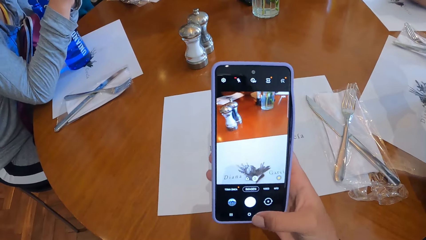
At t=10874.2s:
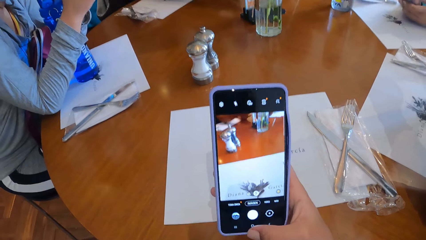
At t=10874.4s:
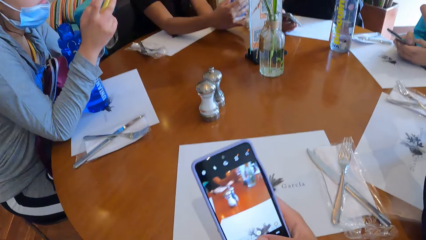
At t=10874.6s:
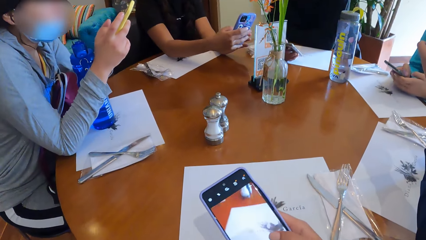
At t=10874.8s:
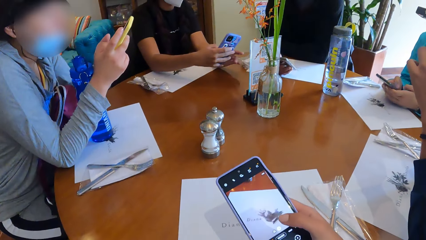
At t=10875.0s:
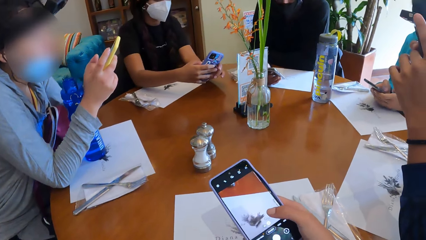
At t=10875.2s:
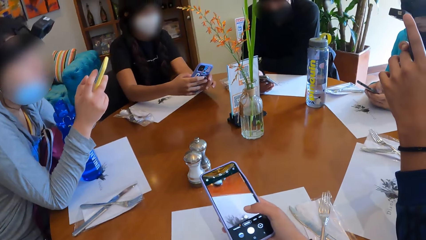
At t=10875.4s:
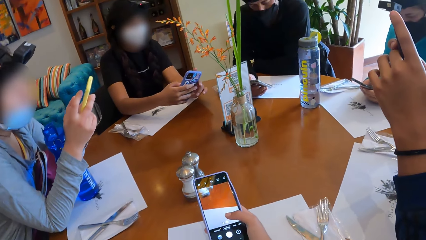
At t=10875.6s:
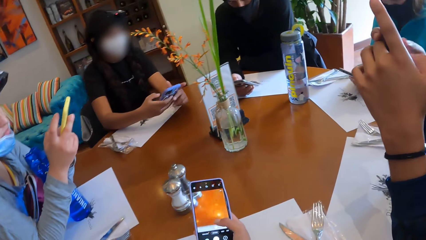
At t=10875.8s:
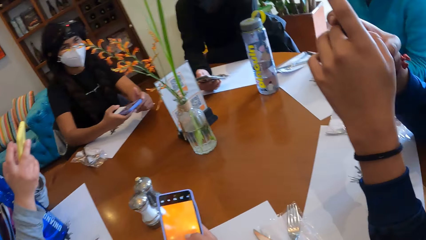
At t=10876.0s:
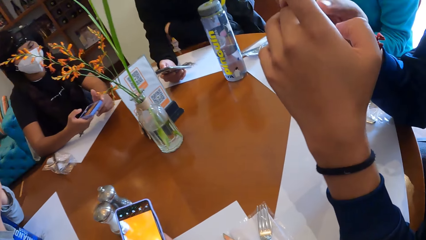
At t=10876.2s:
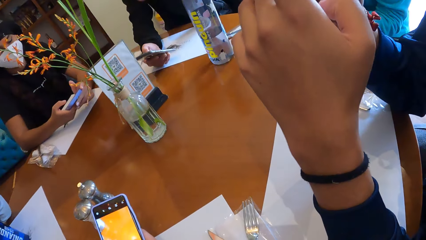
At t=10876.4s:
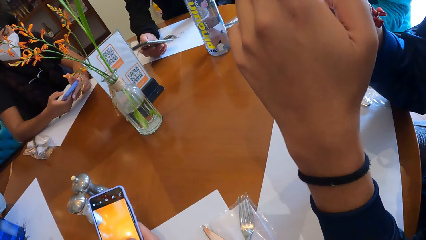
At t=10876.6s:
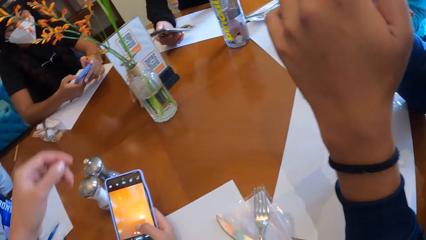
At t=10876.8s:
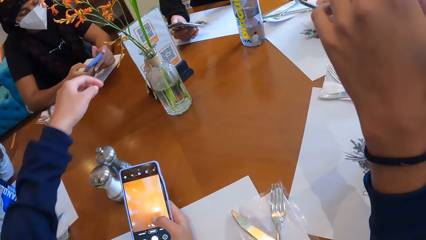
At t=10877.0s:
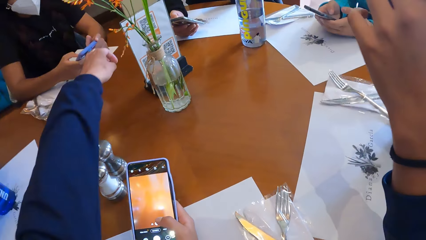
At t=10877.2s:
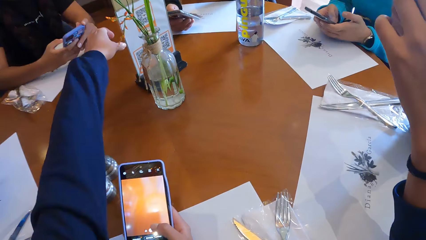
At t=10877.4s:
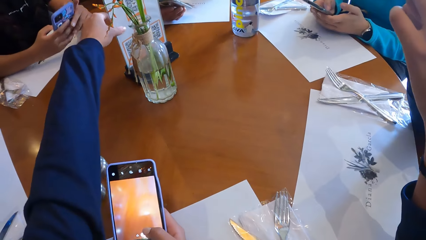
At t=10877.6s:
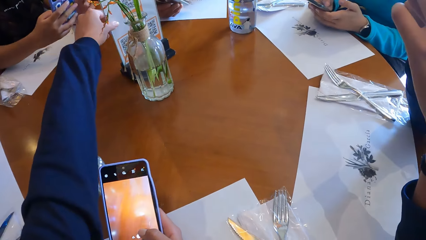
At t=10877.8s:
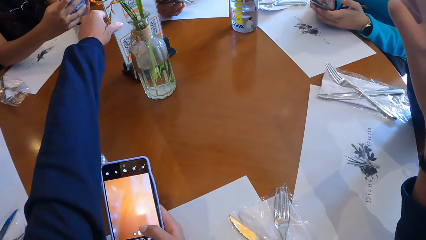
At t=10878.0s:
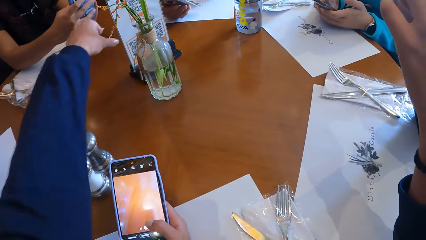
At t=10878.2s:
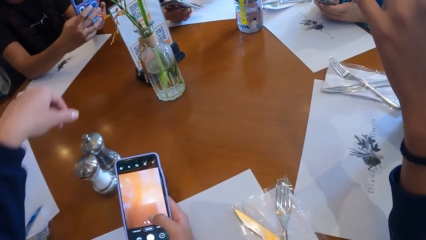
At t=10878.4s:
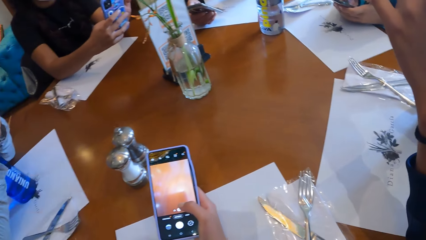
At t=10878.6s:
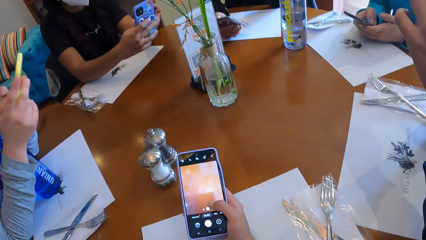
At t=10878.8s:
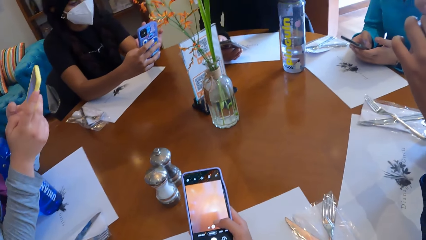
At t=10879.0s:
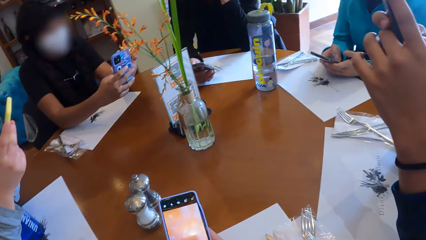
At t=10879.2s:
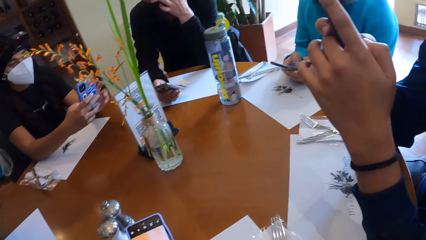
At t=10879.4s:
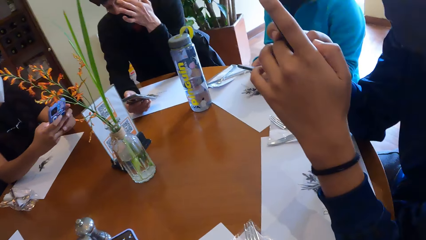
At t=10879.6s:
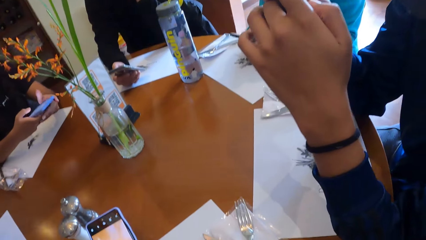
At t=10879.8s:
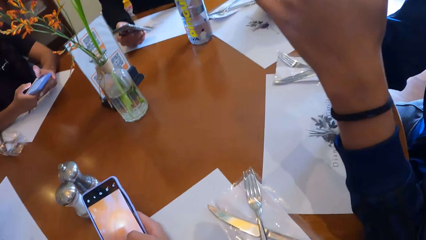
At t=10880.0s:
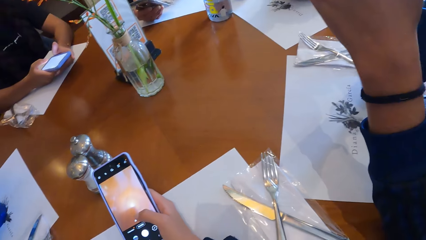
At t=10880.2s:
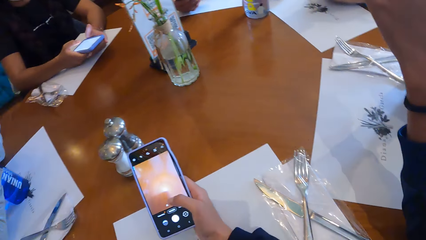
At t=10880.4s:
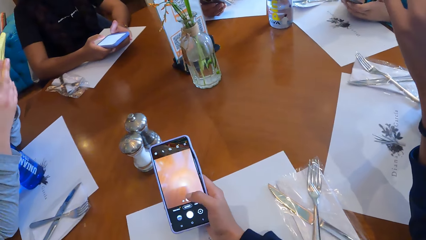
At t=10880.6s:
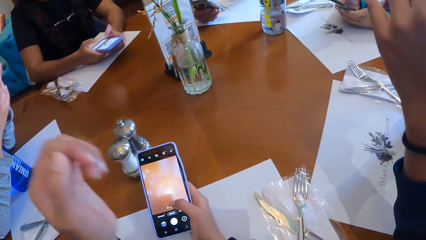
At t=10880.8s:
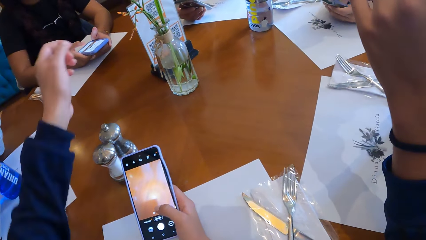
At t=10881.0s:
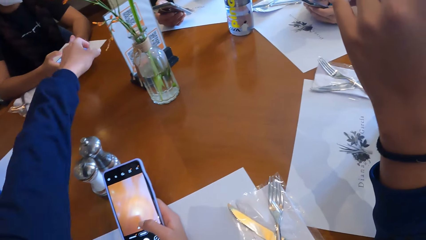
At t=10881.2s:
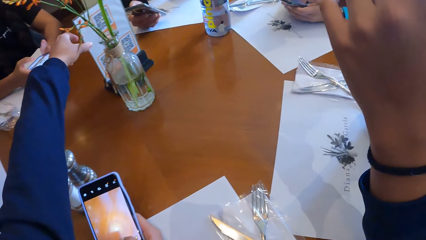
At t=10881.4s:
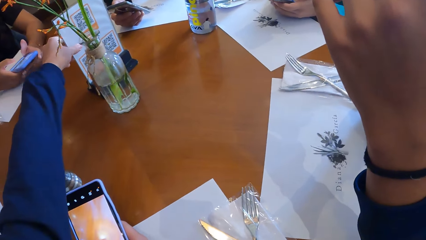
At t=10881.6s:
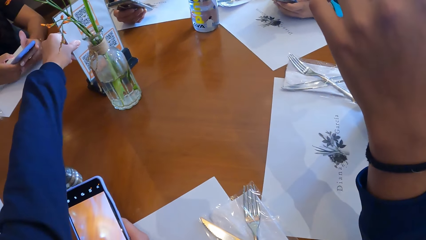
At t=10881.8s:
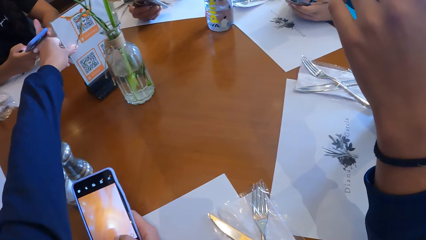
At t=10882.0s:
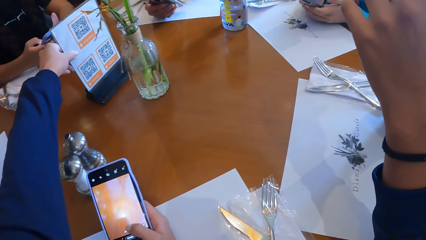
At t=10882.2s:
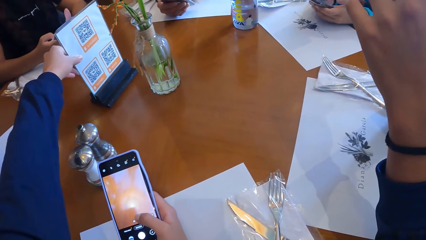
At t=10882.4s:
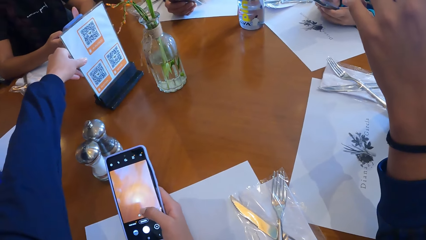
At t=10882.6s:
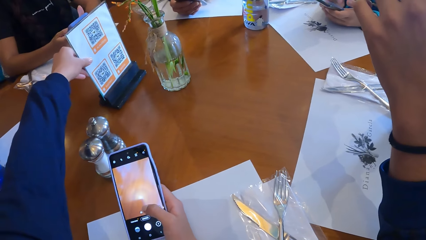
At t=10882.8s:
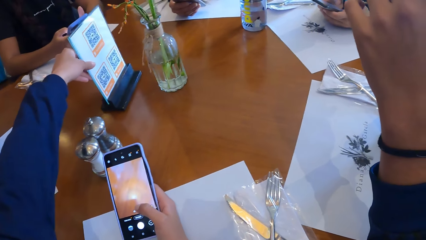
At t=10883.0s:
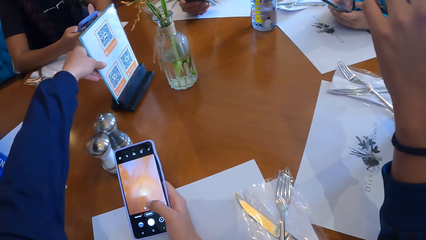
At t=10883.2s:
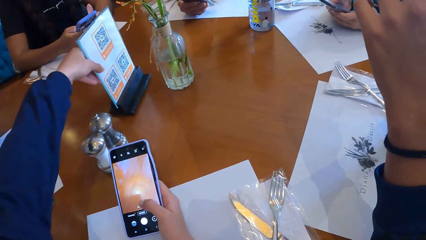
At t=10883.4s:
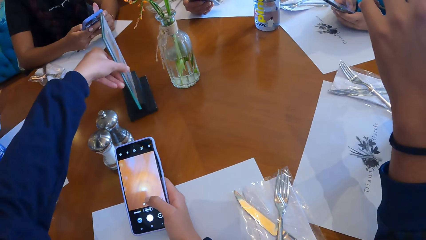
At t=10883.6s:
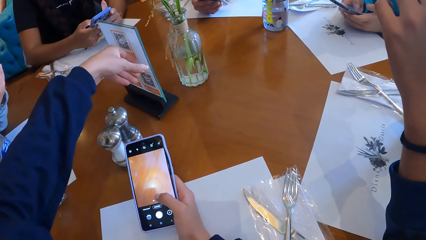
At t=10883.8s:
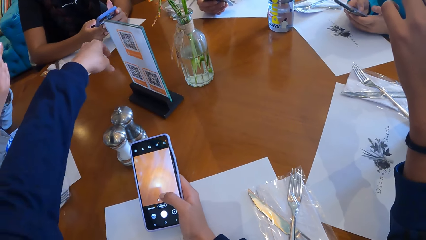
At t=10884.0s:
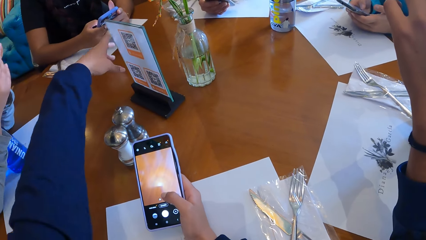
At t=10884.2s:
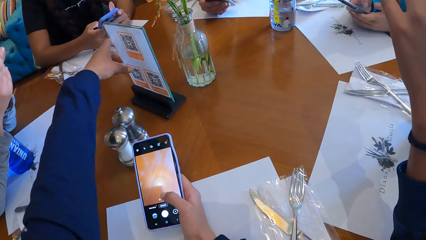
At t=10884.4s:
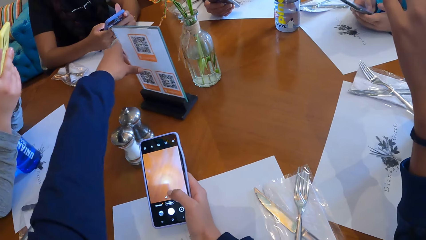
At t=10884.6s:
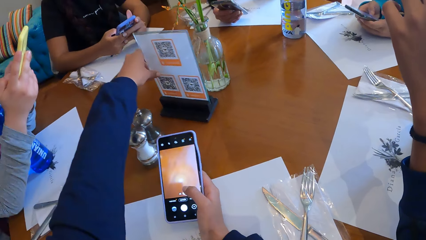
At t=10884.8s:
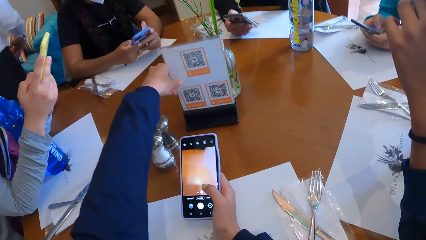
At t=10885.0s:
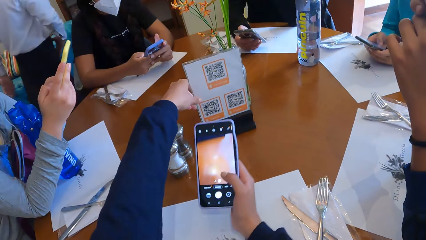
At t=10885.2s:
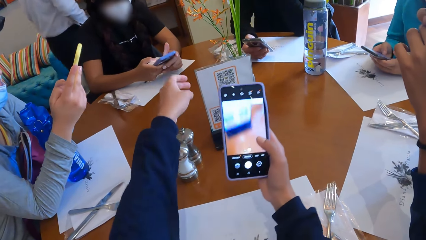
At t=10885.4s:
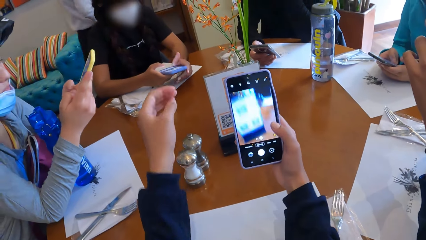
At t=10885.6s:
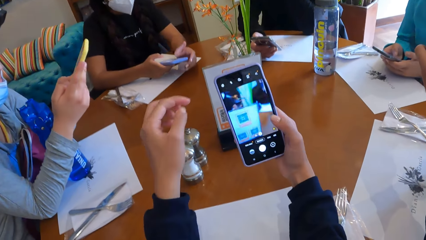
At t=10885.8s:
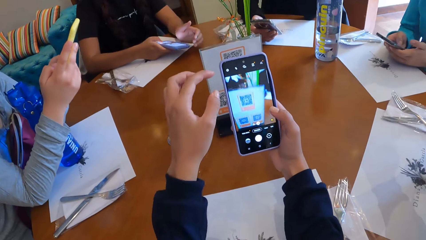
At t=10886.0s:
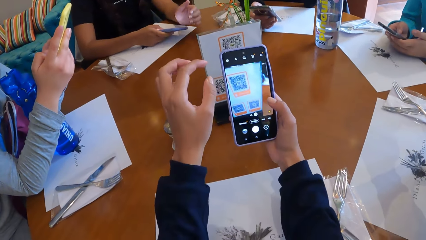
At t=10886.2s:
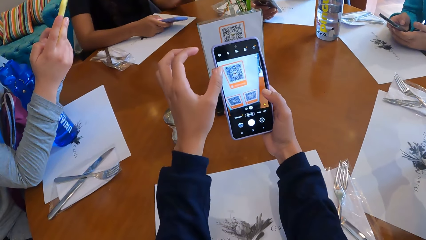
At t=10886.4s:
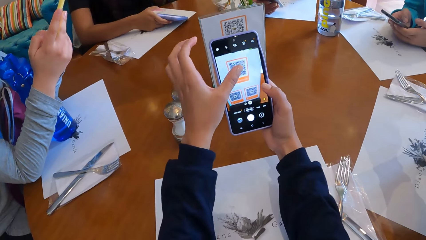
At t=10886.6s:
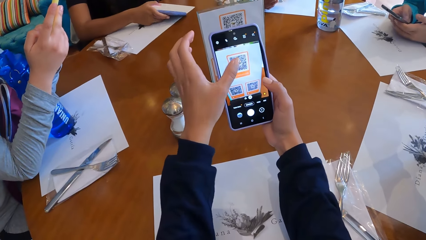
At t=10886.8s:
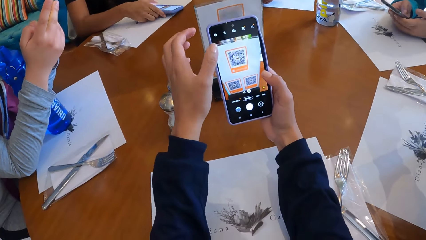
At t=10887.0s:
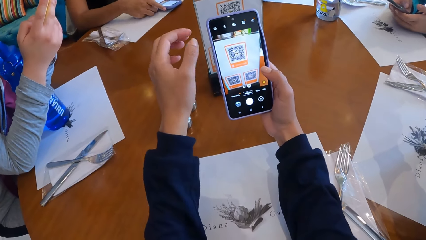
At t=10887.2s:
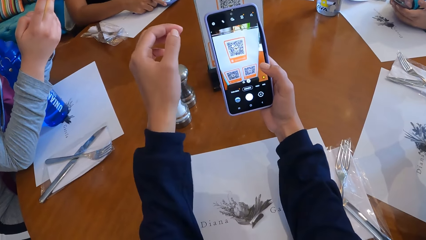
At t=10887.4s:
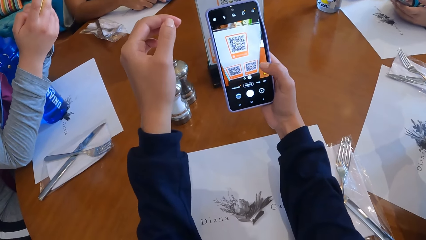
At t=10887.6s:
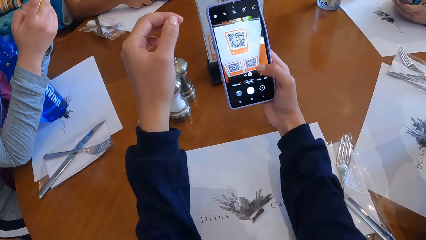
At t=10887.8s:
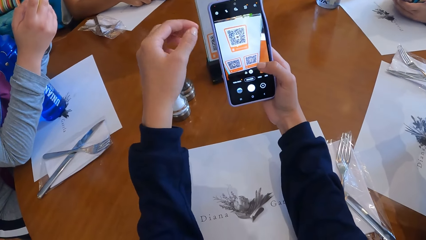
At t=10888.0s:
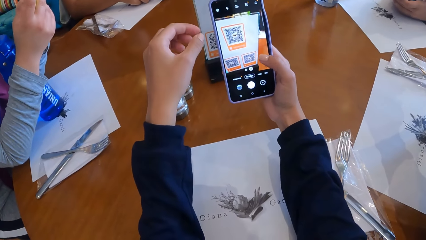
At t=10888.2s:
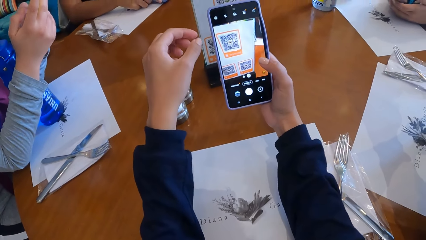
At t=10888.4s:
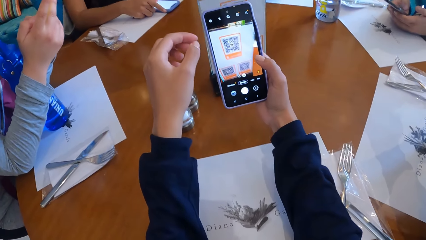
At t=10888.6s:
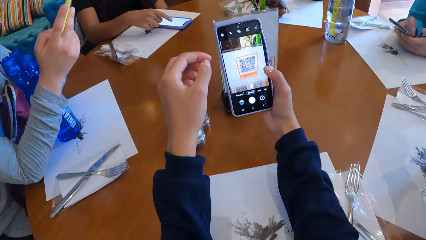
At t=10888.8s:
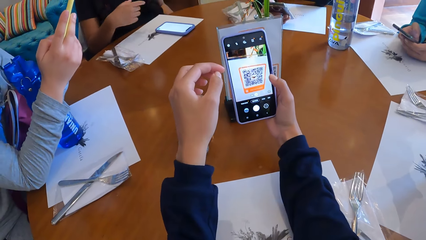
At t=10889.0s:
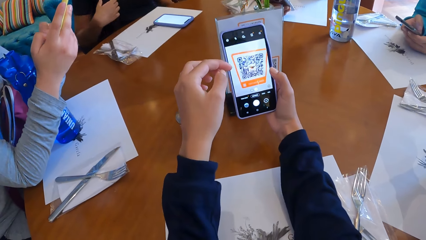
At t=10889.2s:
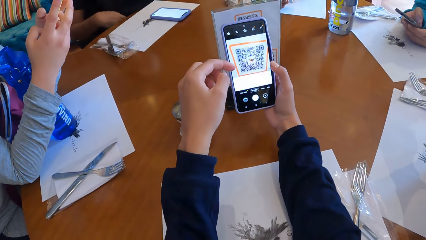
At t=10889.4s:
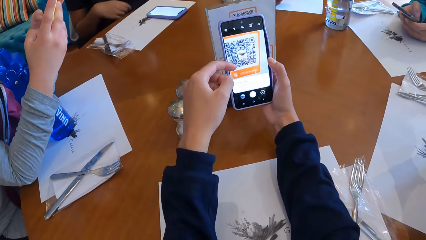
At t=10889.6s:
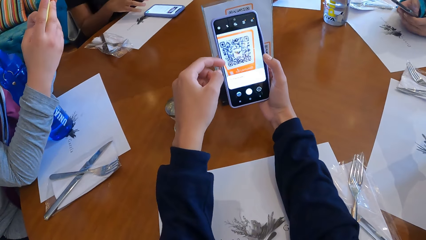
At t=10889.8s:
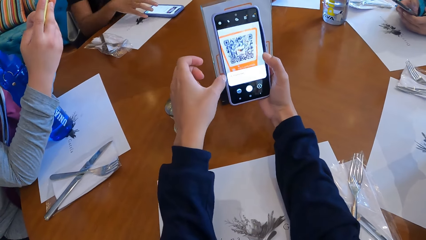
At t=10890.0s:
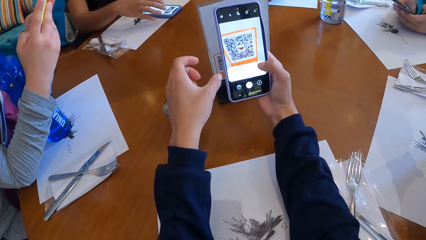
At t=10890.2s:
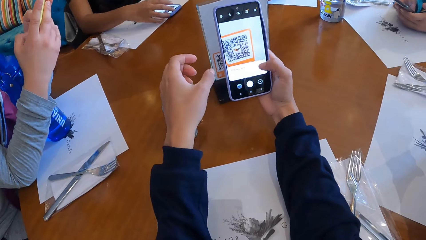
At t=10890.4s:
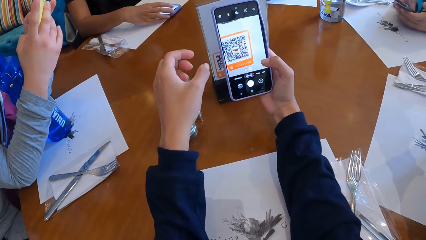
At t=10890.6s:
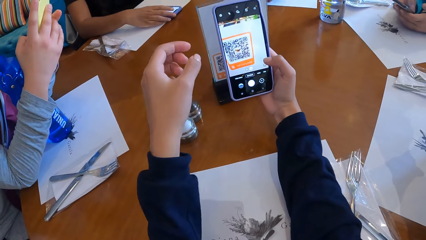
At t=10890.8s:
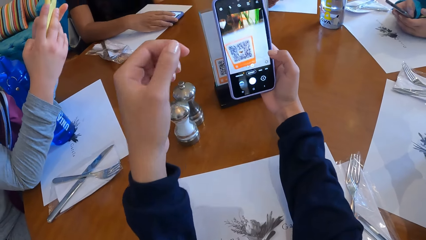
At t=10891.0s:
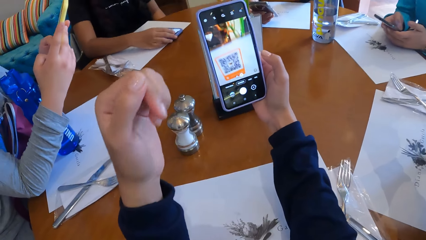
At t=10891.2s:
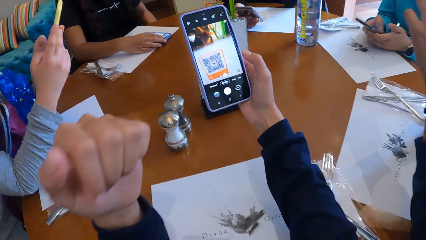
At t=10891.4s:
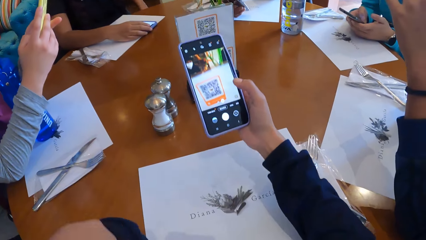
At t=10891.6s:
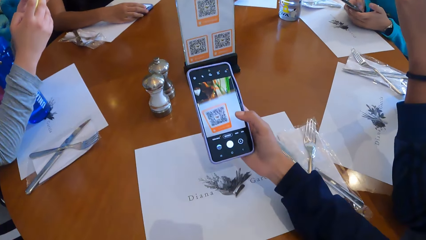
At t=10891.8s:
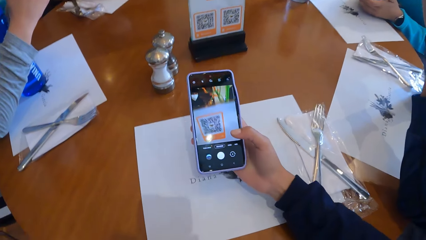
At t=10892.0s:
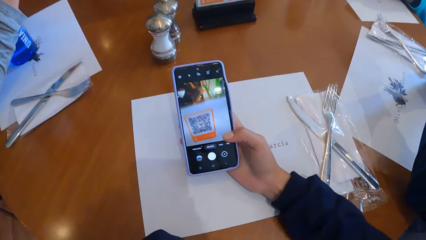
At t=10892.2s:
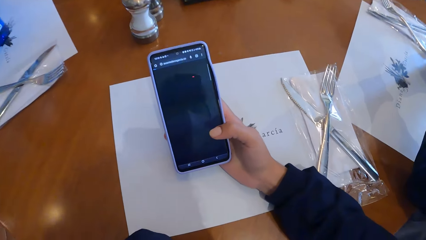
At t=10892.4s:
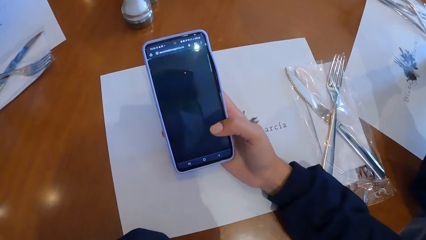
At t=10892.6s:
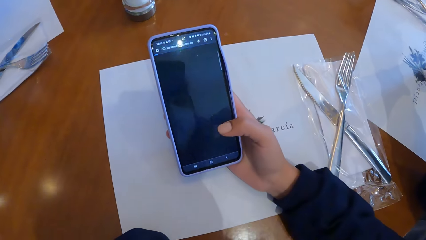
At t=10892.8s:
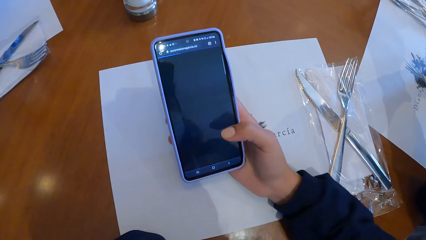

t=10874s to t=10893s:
The camera wearer looks at a woman. He stretches a hand and touches a table QR menu on the table with his left hand. He pulls the menu on the table. He holds a phone. He drags the table QR menu on the table with his left hand. He takes a photo of the menu. He touches the screen of the phone with his left hand. He captures the table QR menu with the phone in his right hand.
